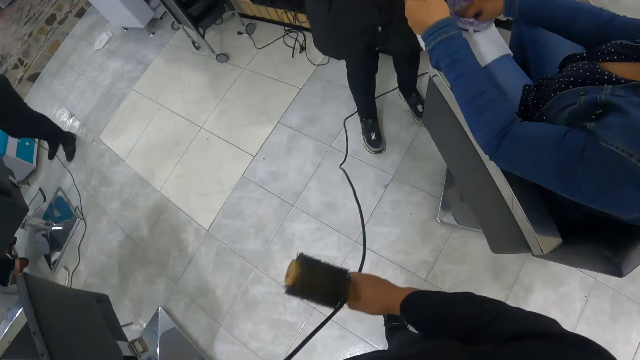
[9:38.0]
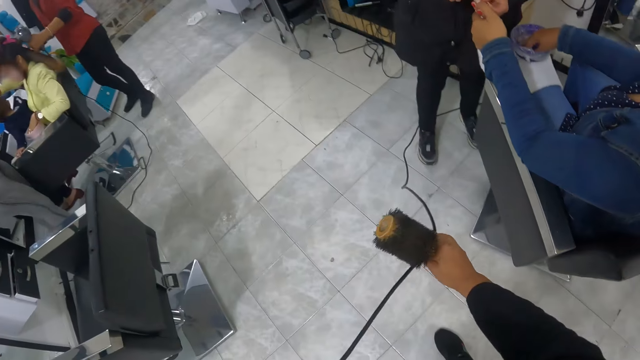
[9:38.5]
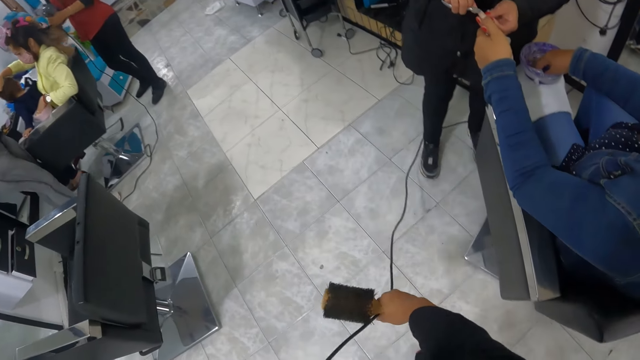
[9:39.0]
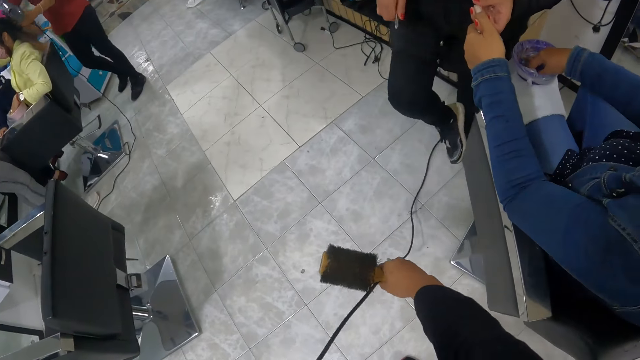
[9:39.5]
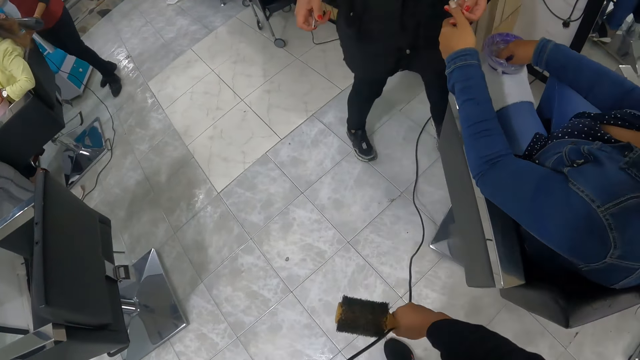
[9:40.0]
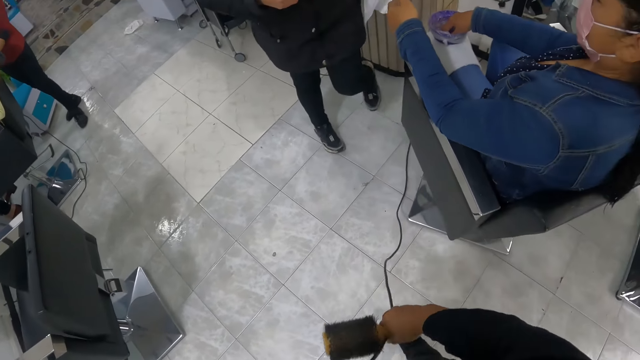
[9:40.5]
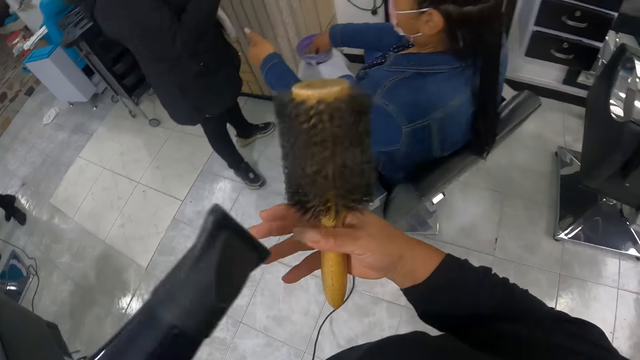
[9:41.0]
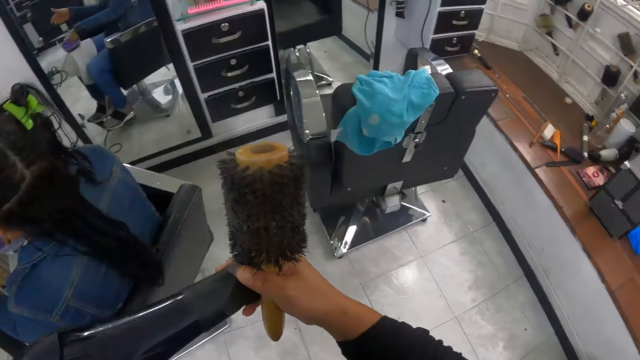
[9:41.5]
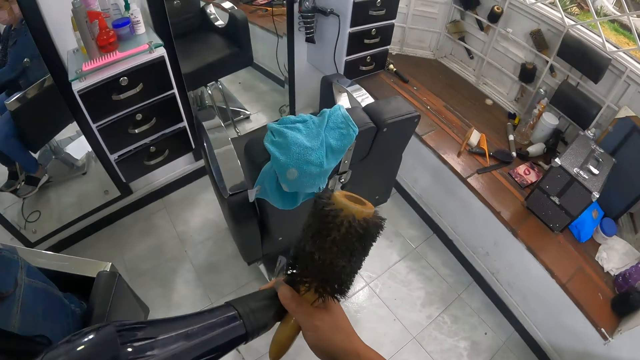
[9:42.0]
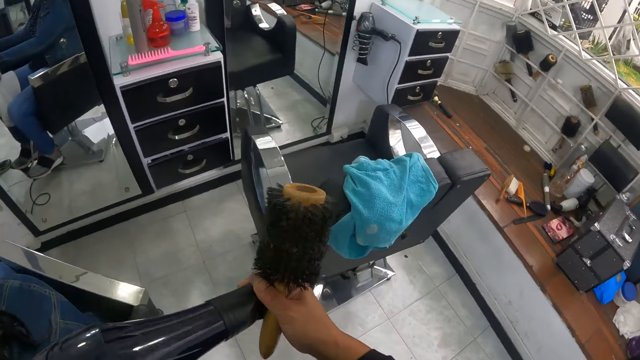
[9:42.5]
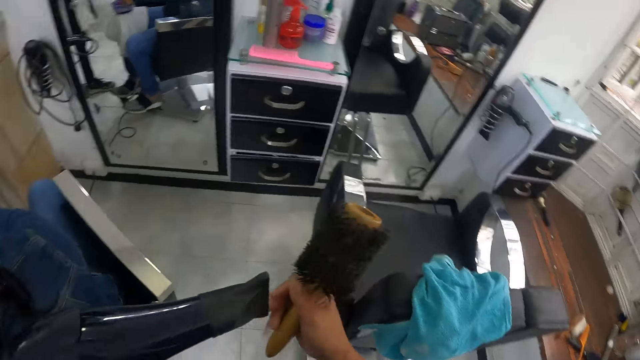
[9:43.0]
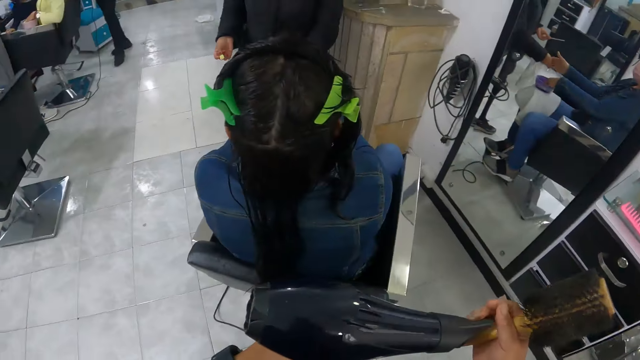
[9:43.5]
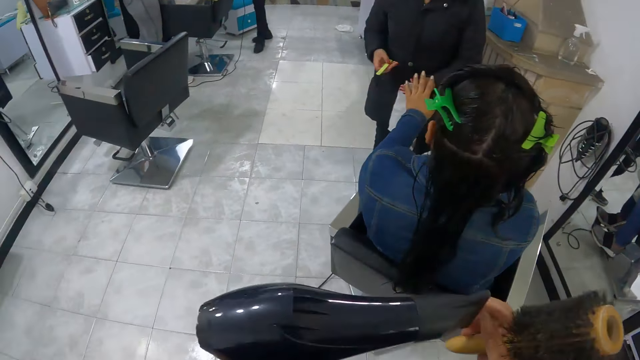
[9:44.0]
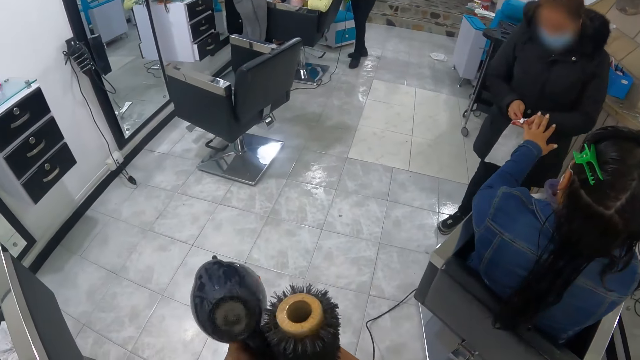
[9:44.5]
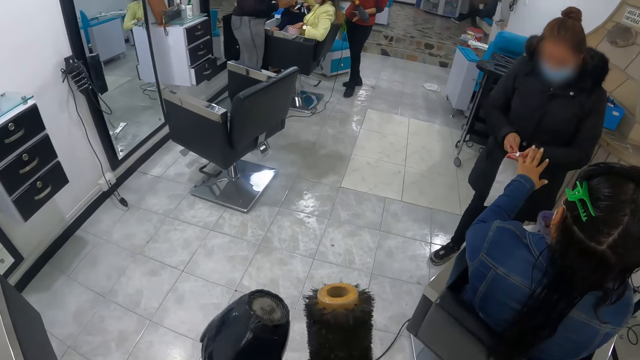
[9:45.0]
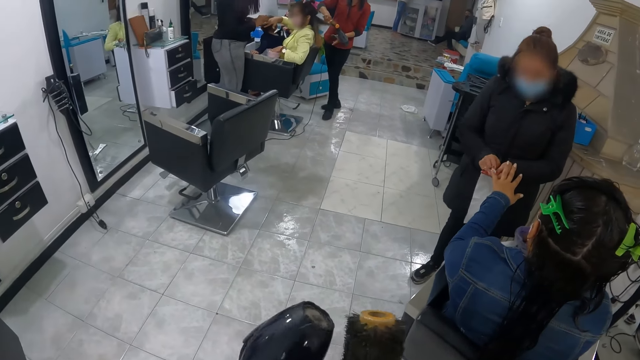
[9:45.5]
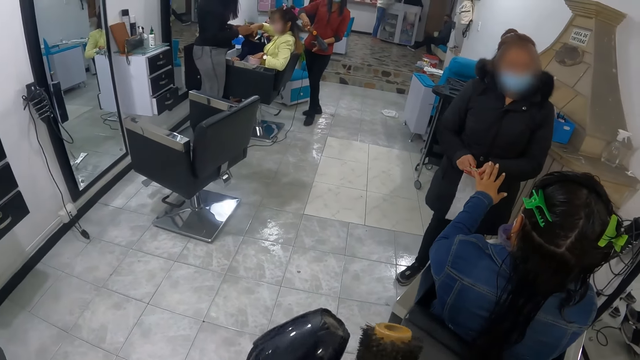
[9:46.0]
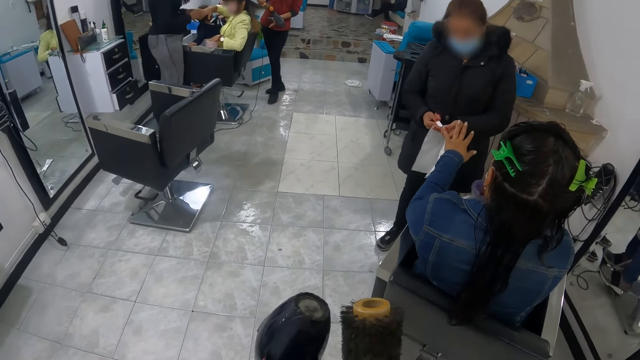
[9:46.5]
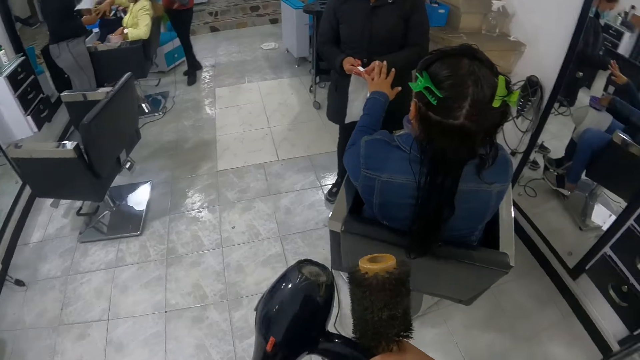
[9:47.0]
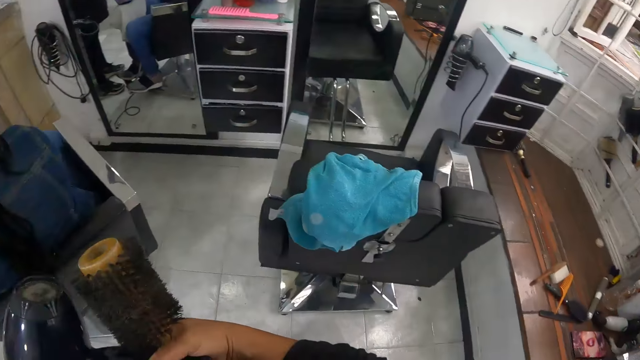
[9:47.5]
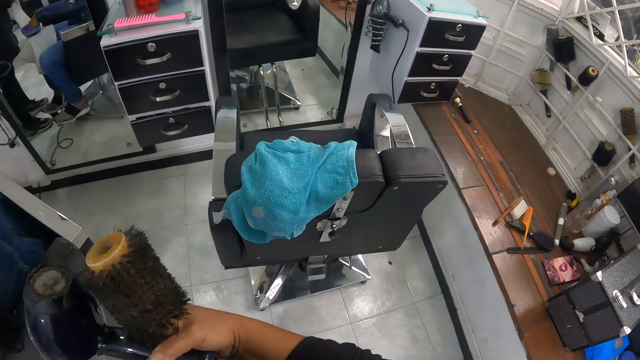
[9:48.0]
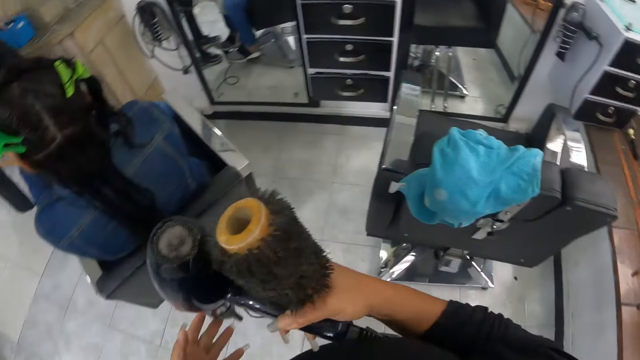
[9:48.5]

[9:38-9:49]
The camera wearer interacts with a woman. She adjusts the wire of the hand dryer on the floor with her hands. The woman removes her legs from the wire of the hand dryer. The camera wearer operates the hand dryer with her hands. The woman files the right hand nails of another woman with a nail finger in her hands. The camera wearer switches on the blow-dryer.

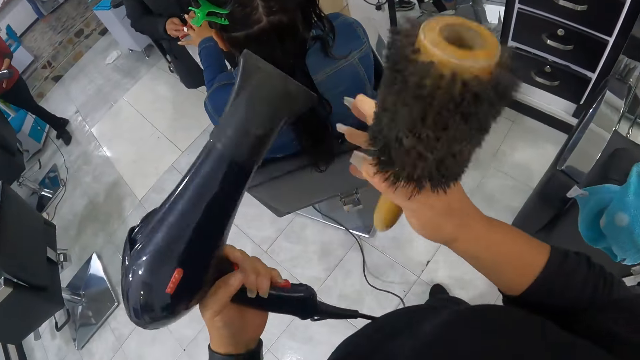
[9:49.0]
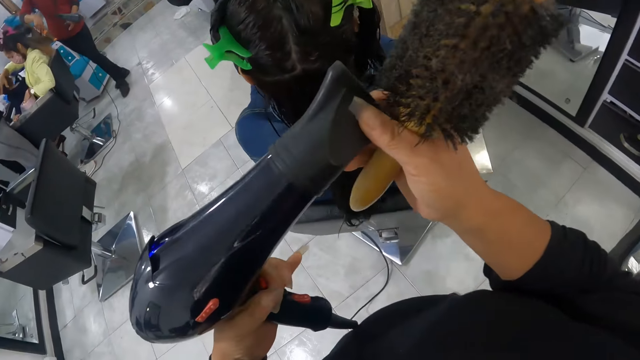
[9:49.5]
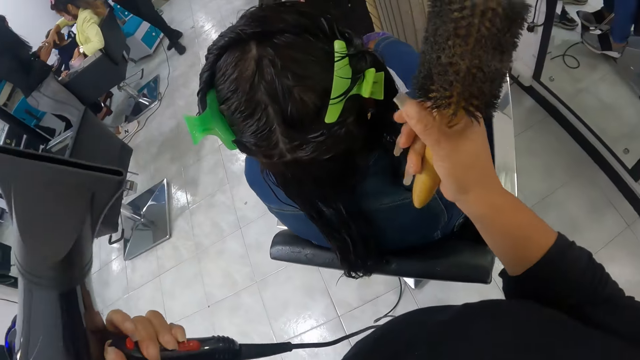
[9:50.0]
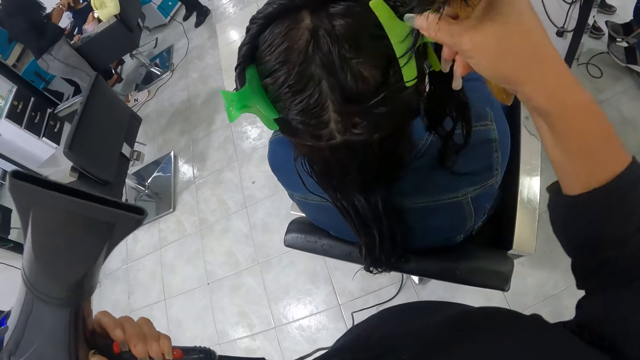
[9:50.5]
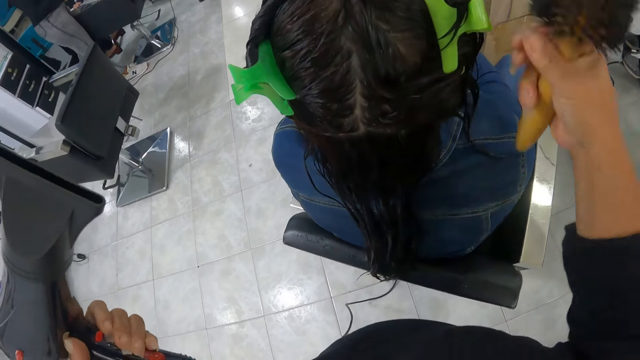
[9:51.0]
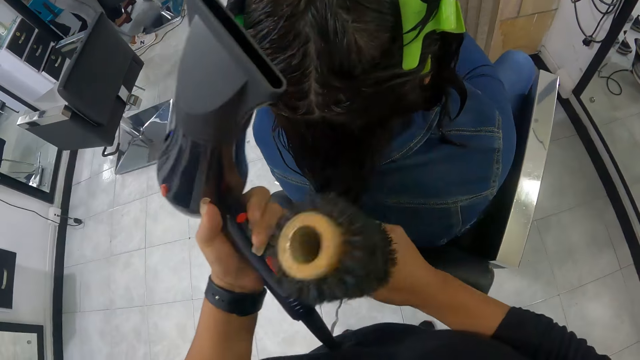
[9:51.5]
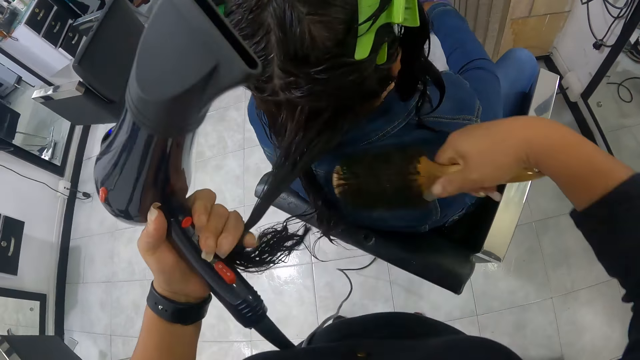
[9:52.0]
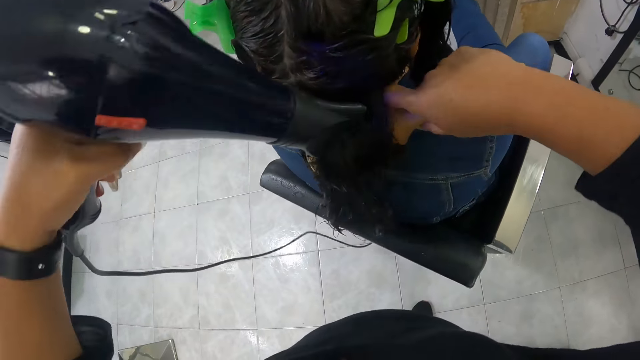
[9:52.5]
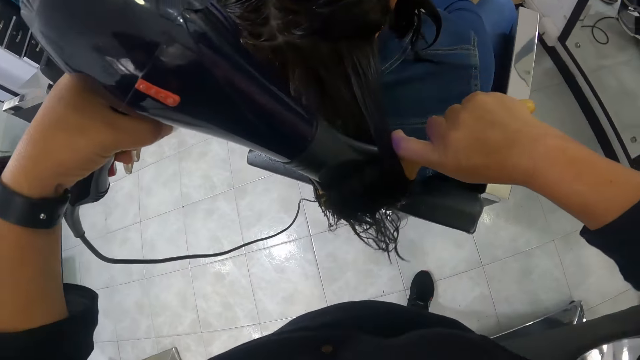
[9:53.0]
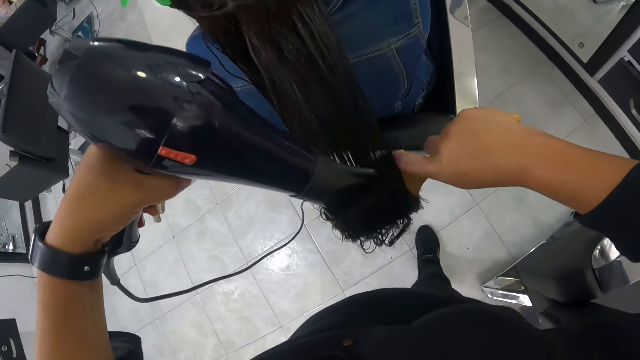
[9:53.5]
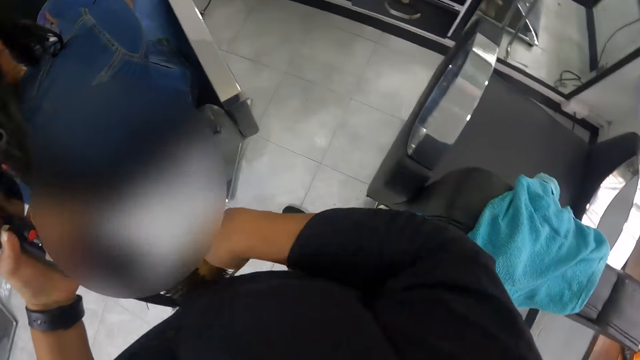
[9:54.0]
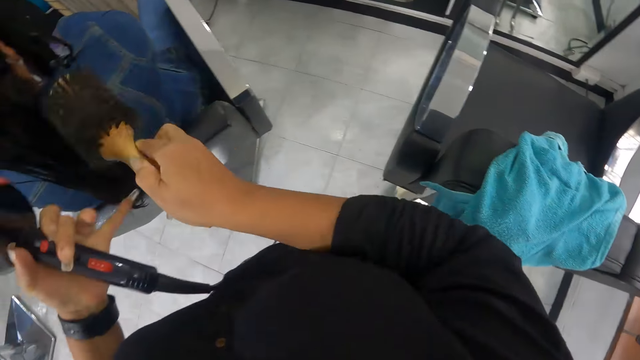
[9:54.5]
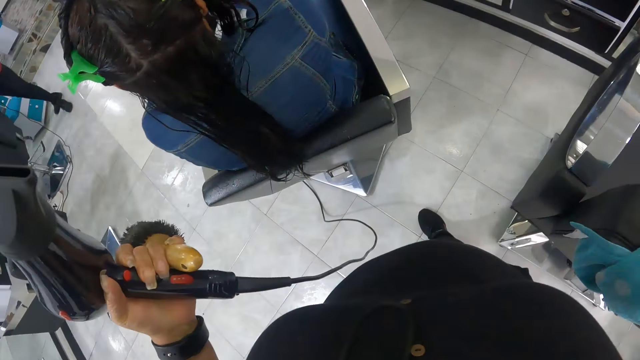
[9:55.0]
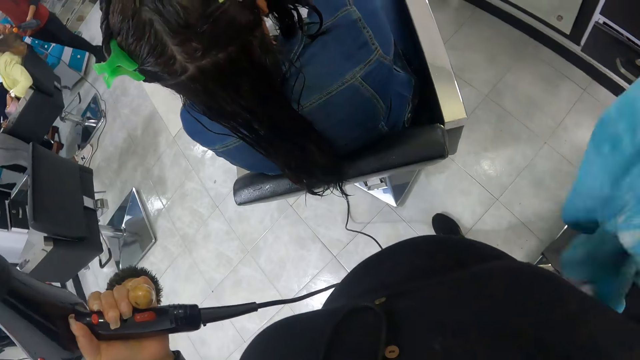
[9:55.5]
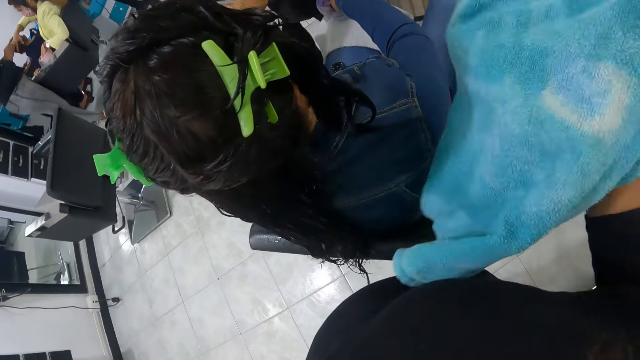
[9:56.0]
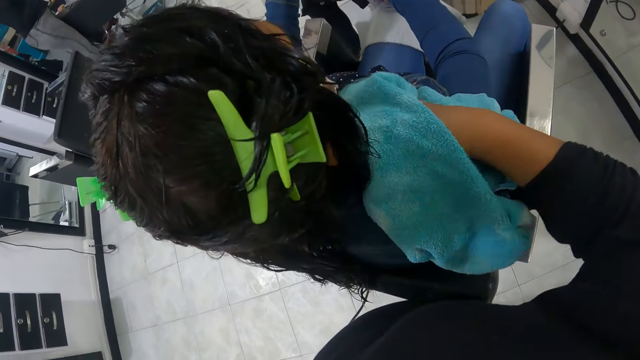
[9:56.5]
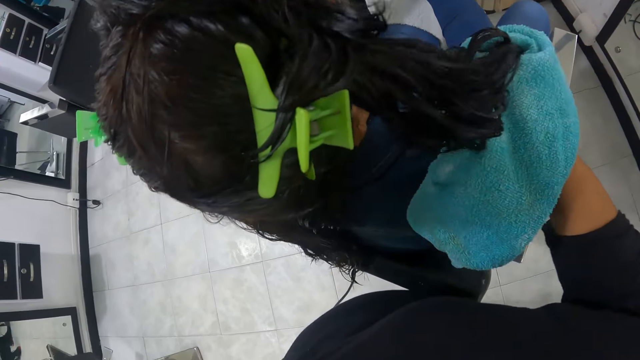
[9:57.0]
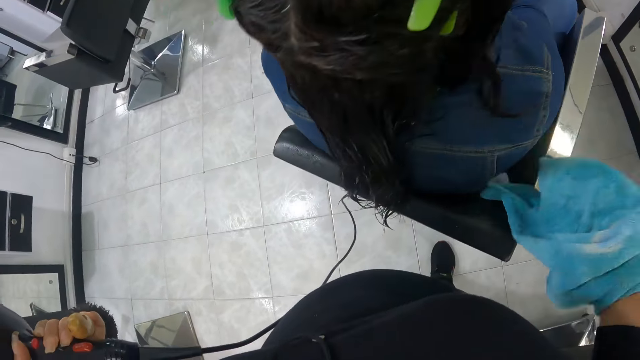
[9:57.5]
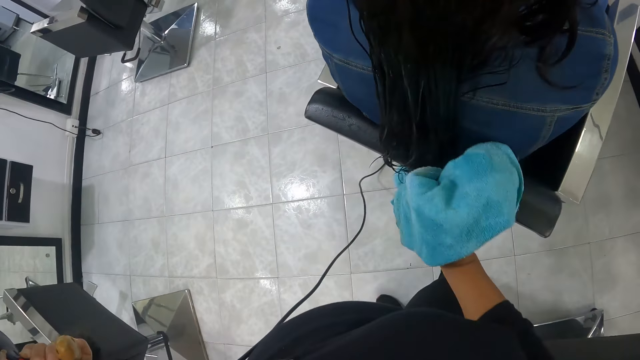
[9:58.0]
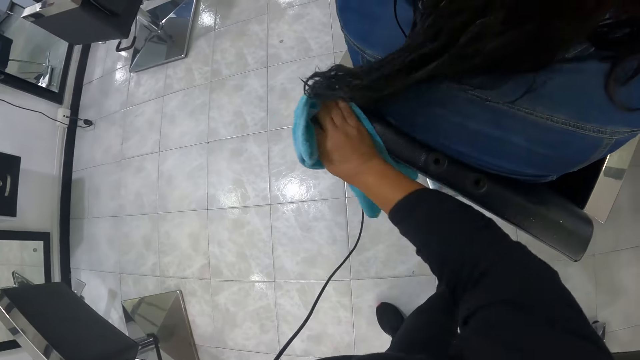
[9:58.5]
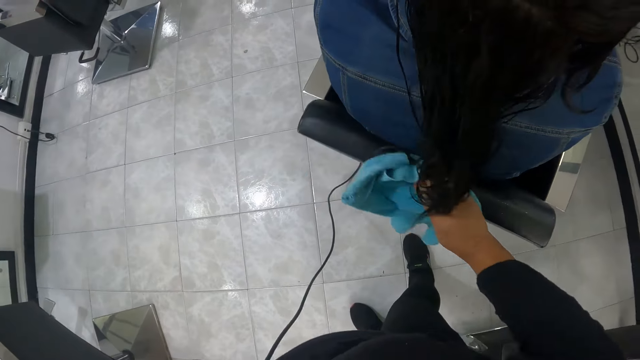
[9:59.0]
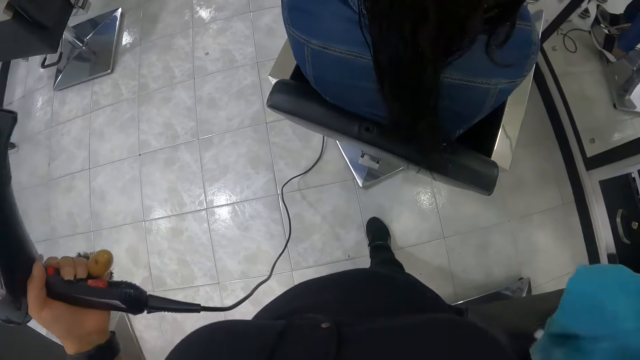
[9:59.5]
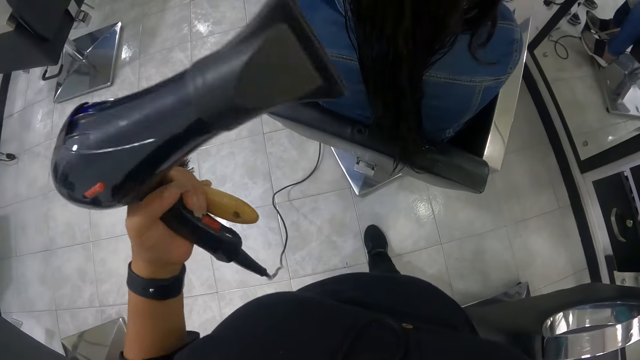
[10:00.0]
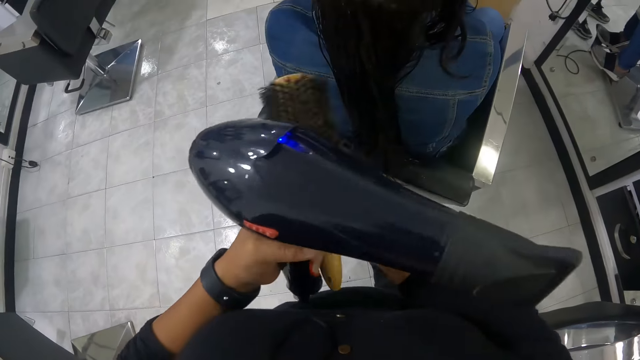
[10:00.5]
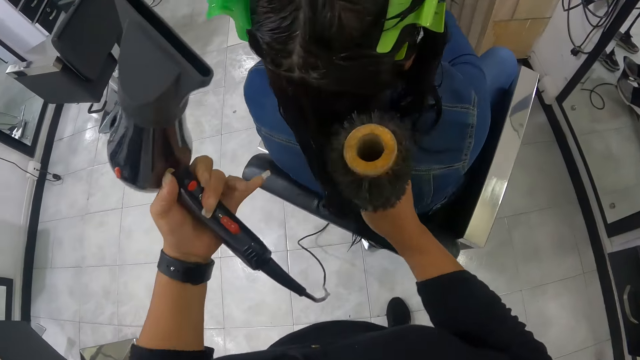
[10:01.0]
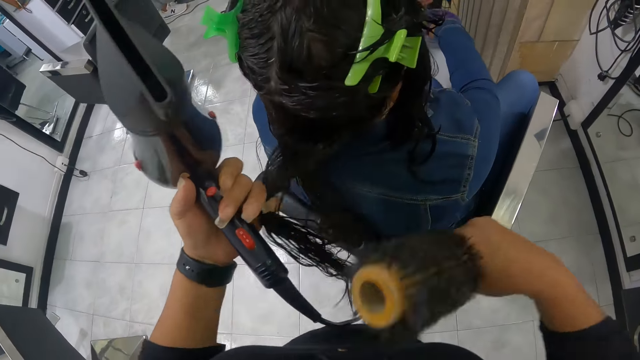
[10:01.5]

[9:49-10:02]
The camera wearer adjusts the hair clip on the hair of a woman with her right hand. She dries the hair of the woman with the hand dryer and the brush in her hands. She combs the hair with the blow-dryer. She picks the towel from the chair with her right hand. She dries the woman's hair with the towel in her right hand. She drops the towel in her right hand on the chair.
